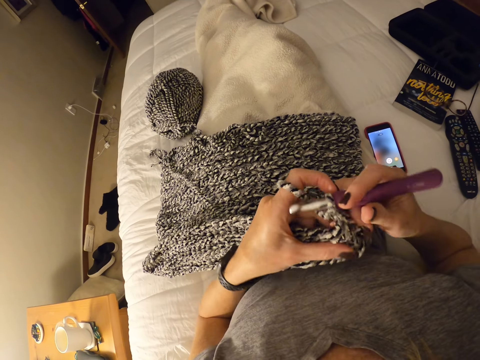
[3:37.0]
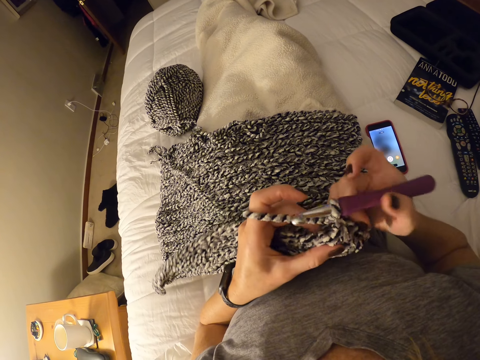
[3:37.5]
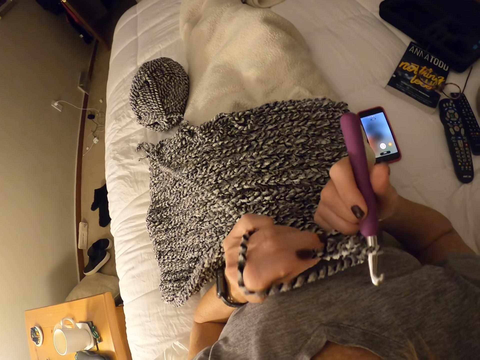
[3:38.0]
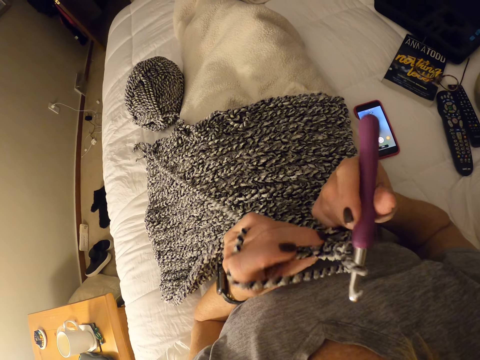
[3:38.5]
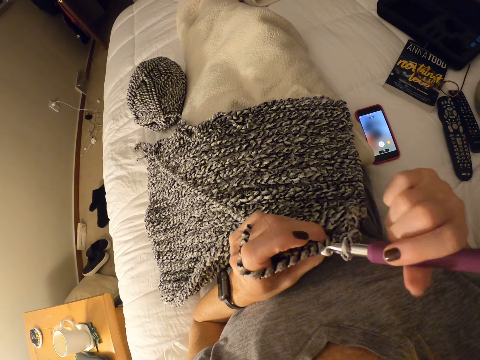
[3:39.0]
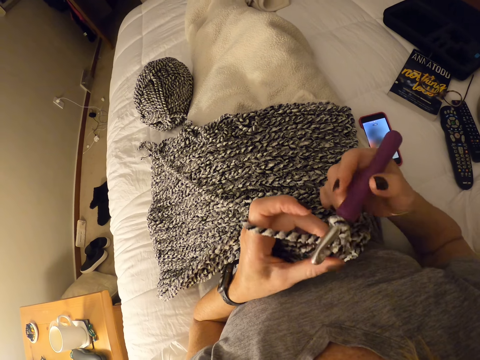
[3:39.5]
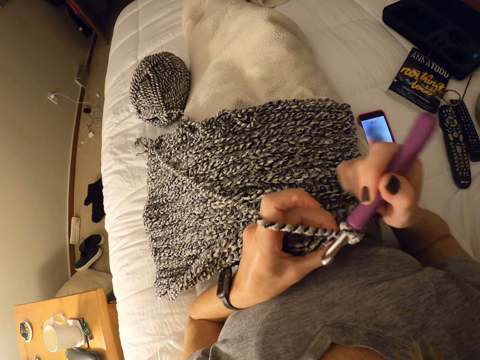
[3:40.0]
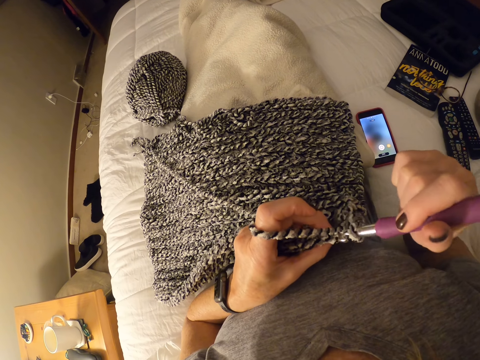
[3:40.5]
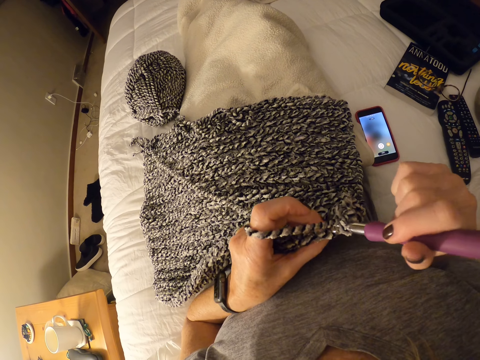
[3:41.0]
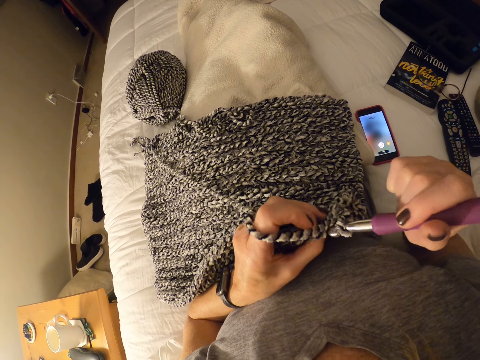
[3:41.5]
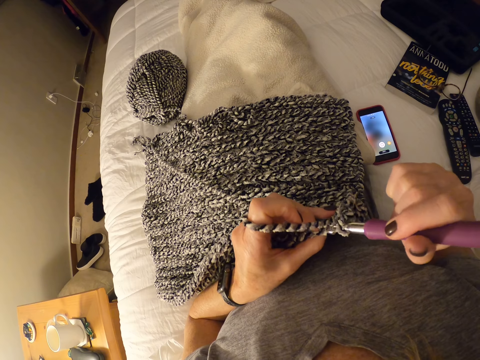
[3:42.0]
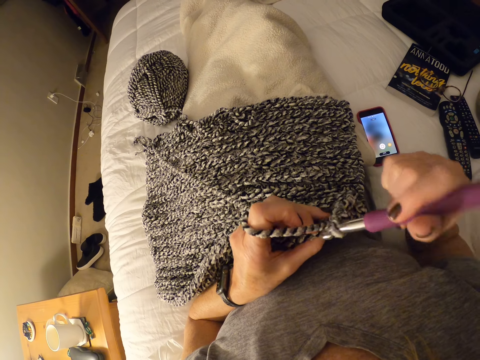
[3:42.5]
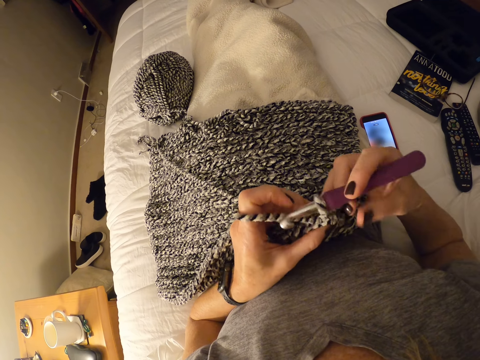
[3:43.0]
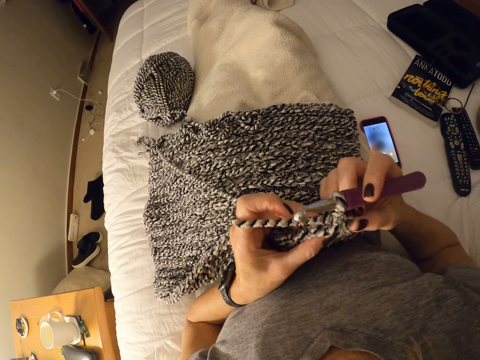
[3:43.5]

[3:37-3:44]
The camera wearer crochets the fabric. They adjust the fabric.

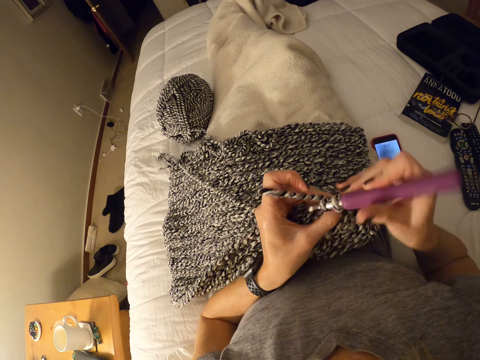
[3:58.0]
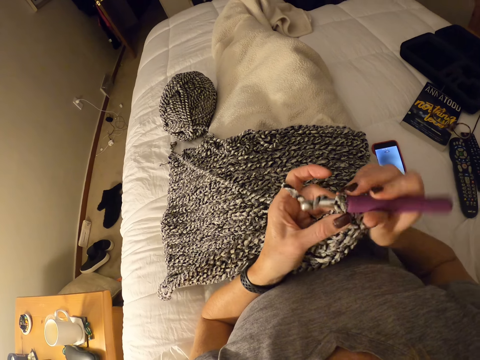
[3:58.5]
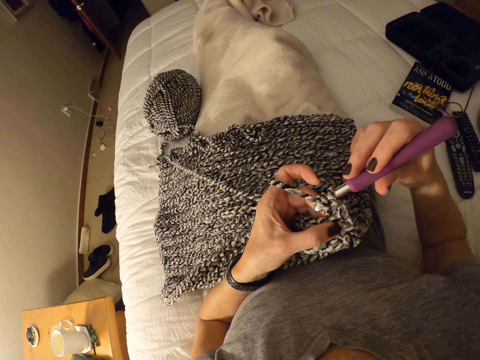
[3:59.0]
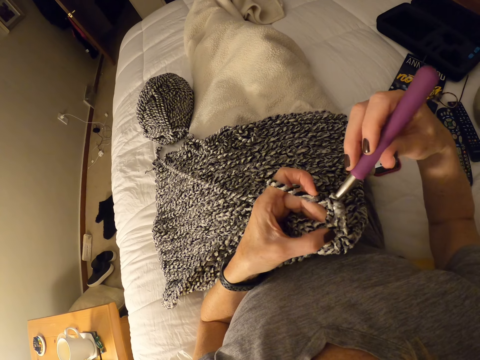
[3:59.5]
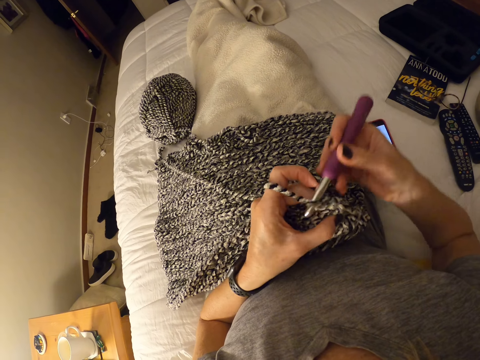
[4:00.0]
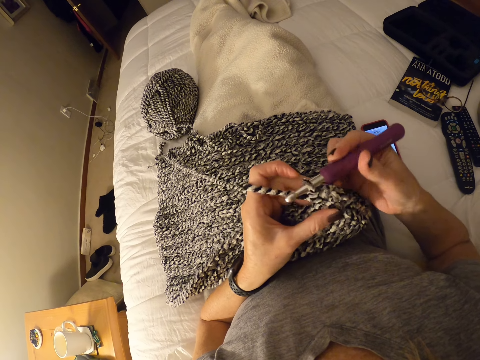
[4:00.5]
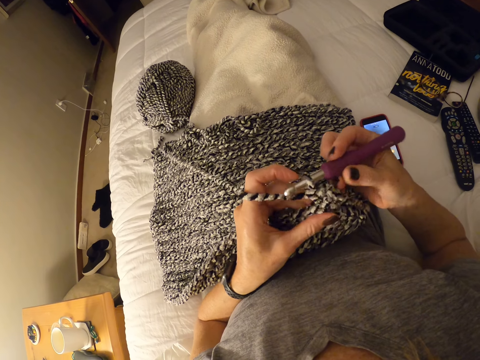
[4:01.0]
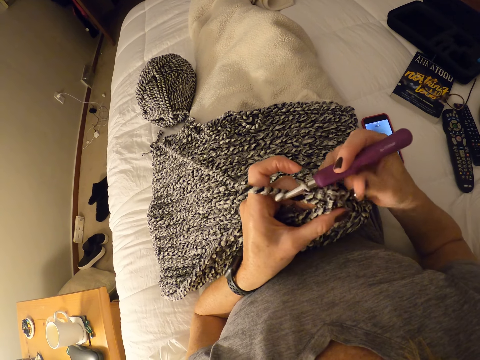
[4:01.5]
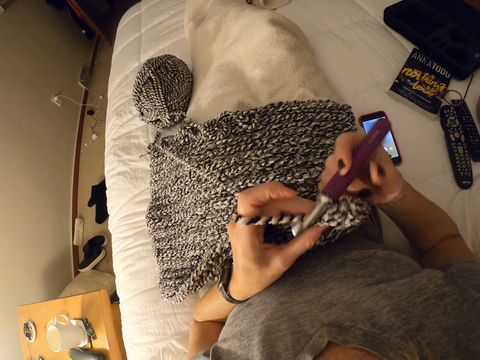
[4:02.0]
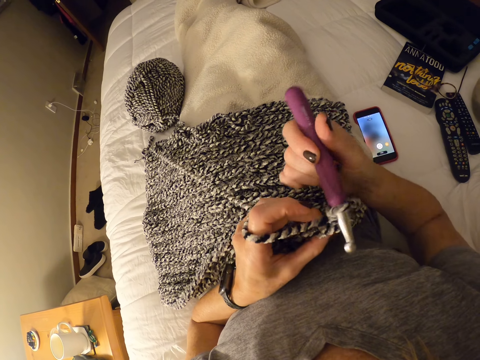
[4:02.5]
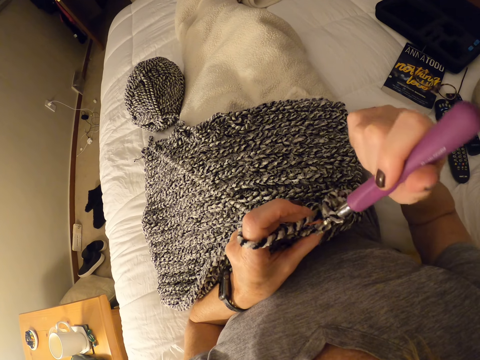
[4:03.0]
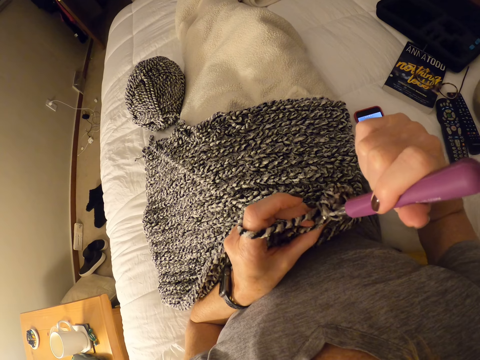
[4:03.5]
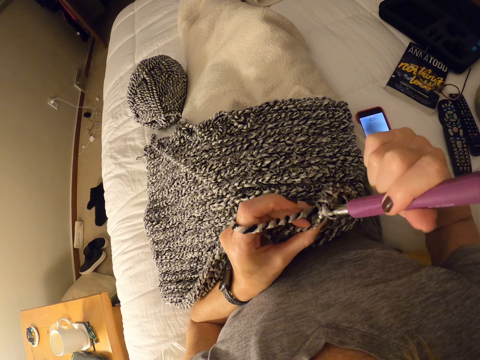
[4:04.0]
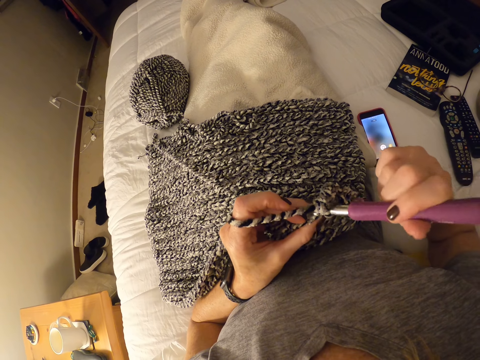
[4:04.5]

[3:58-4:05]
The camera wearer interlocks loops of yarn with the crochet hook.

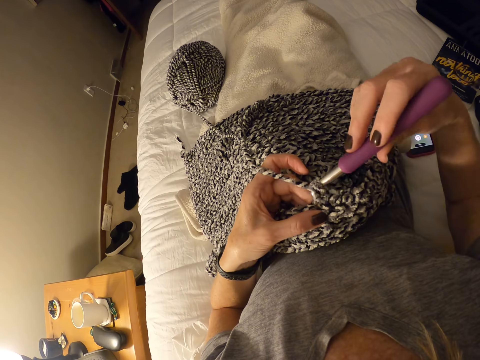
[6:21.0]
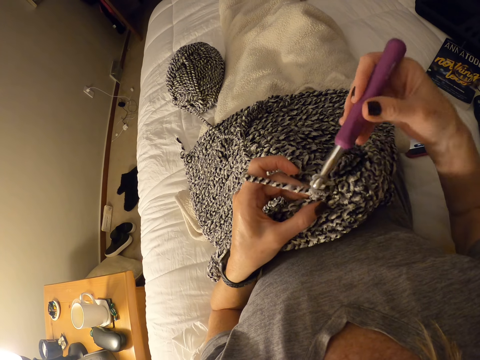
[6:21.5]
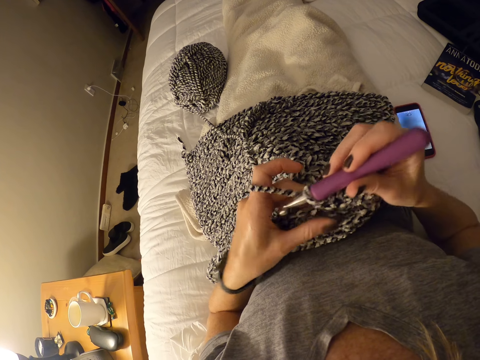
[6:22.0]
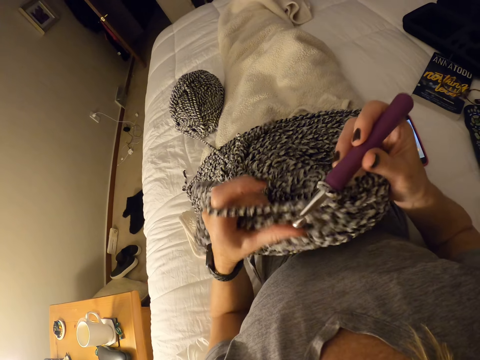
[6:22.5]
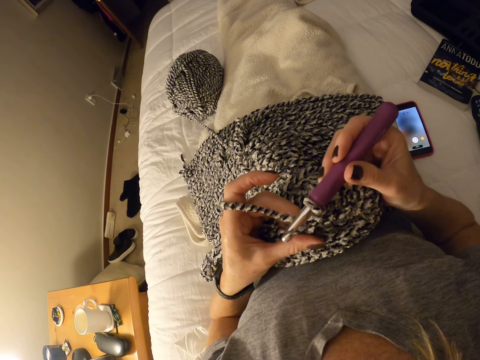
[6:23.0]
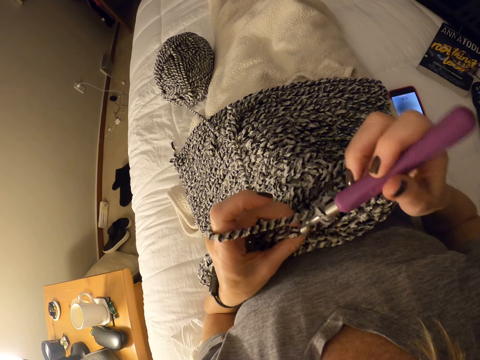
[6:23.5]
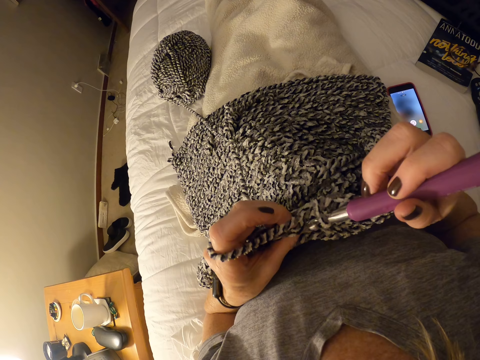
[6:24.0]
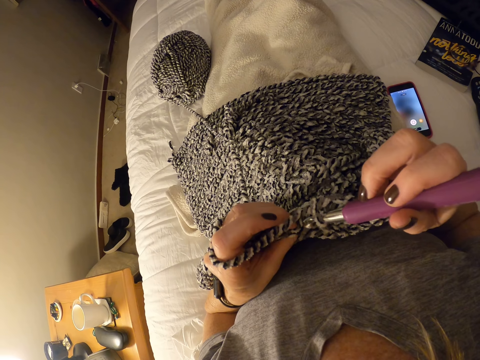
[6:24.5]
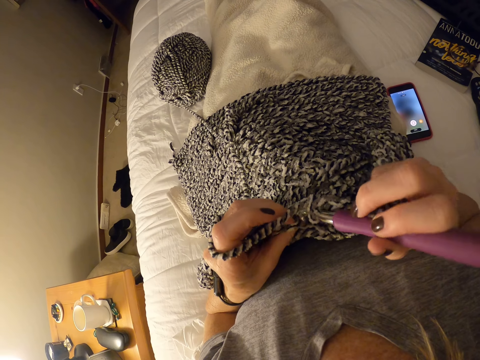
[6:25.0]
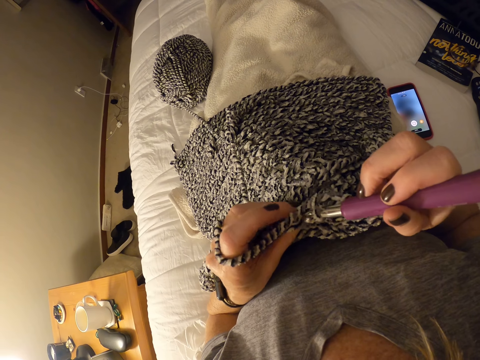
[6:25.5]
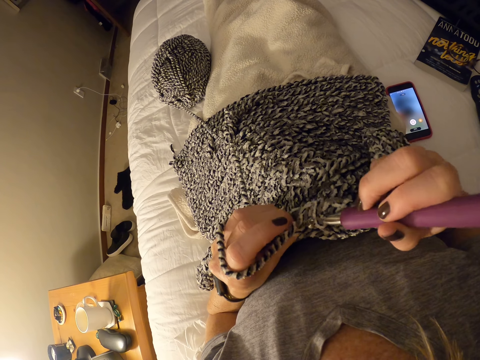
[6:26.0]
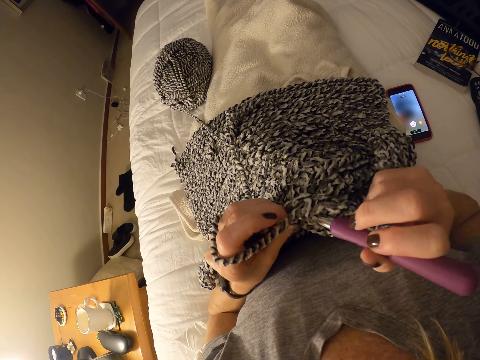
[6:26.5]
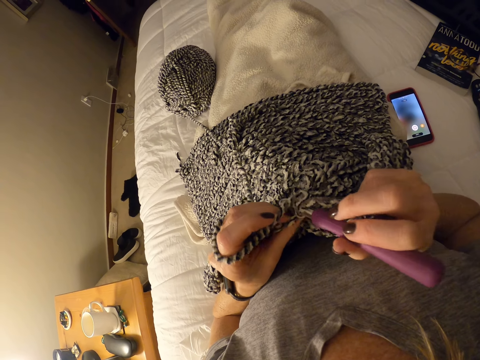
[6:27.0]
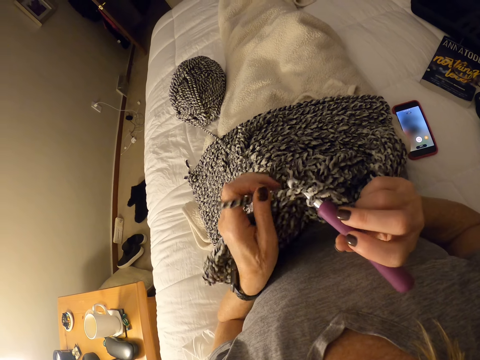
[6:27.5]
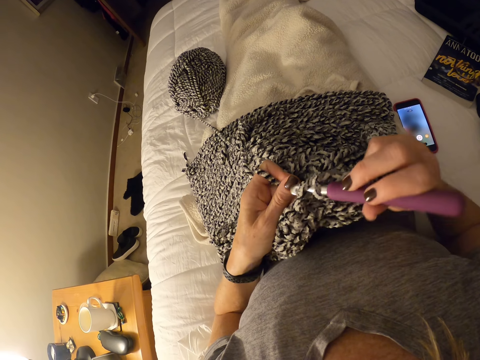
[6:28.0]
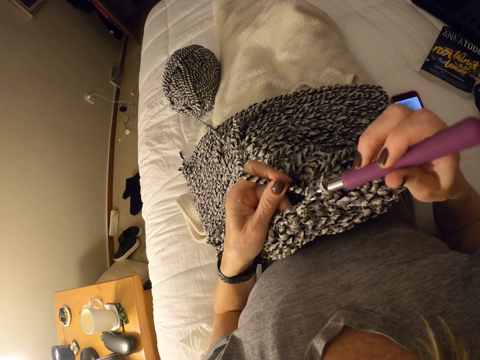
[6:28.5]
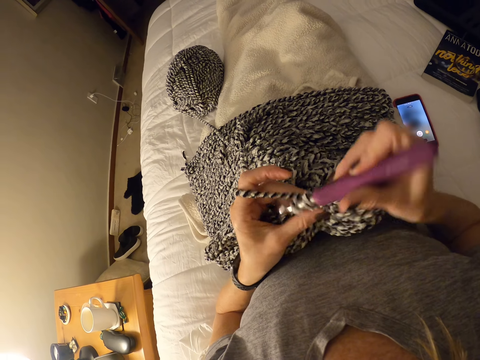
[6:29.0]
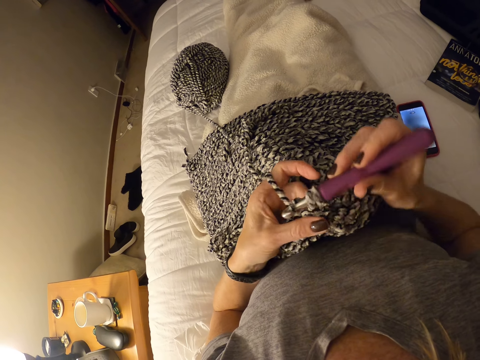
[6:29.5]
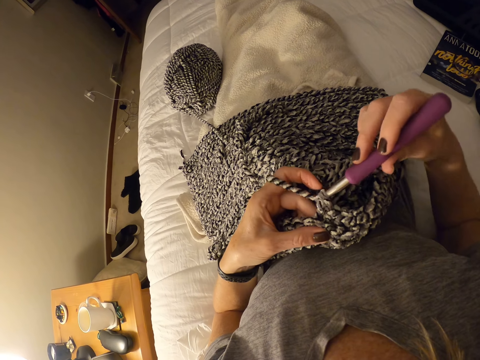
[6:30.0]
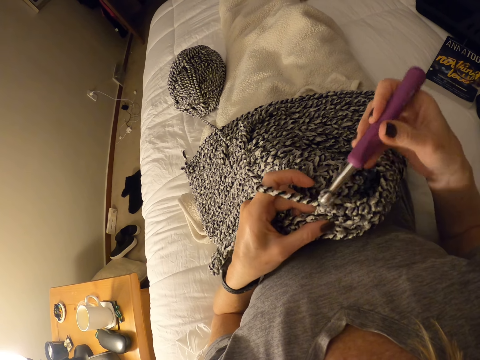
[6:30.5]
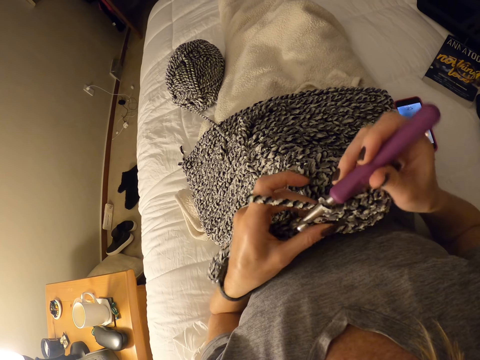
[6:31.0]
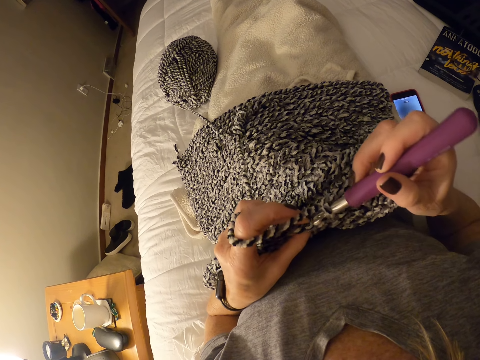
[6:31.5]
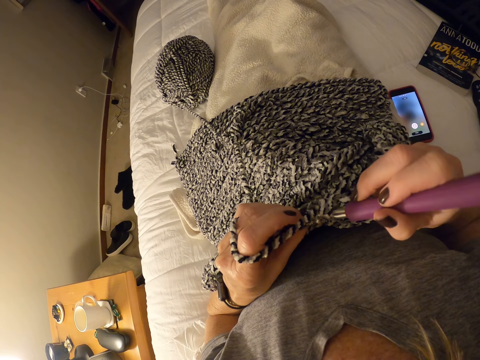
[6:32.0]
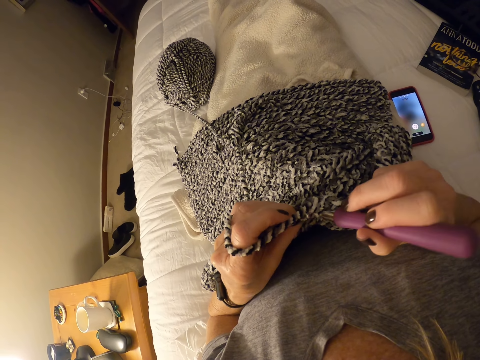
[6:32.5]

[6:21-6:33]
The camera wearer adjusts the fabric. They interlock loops of yarn with a crochet hook.
